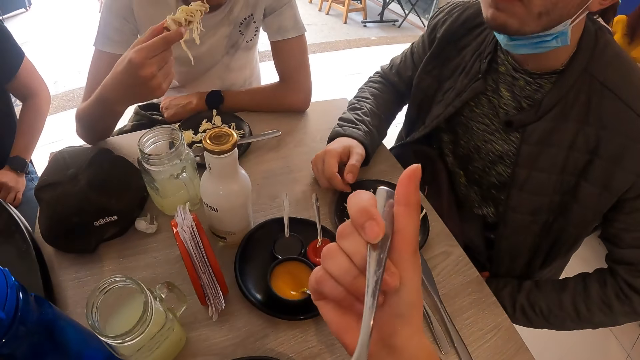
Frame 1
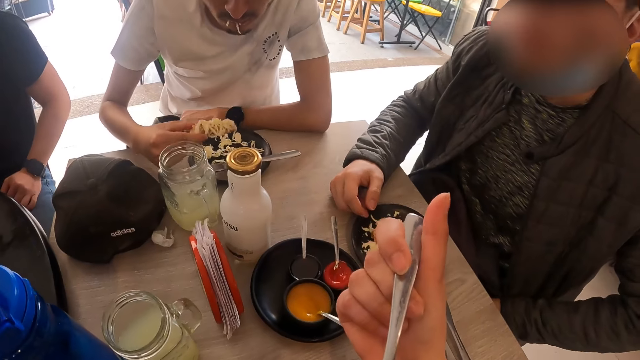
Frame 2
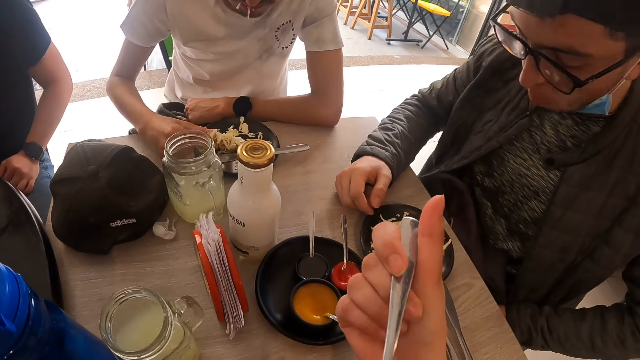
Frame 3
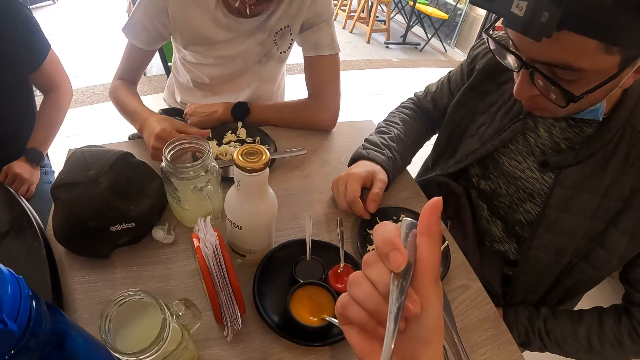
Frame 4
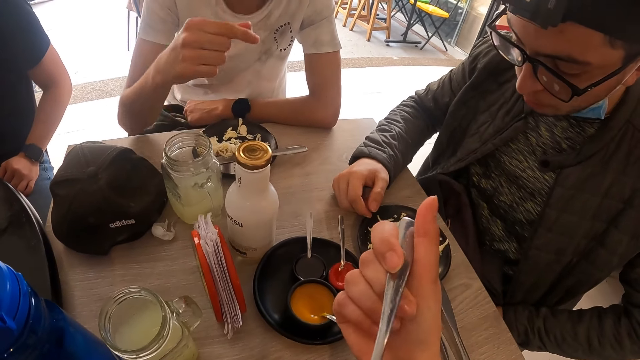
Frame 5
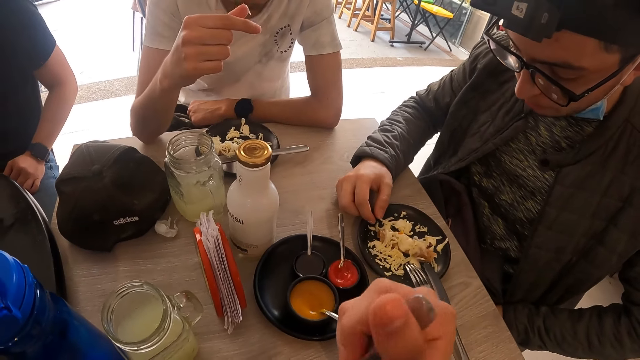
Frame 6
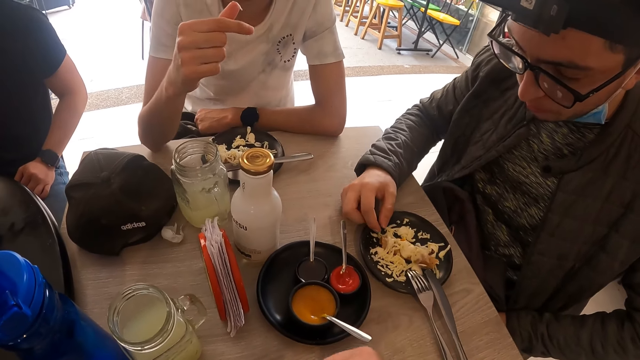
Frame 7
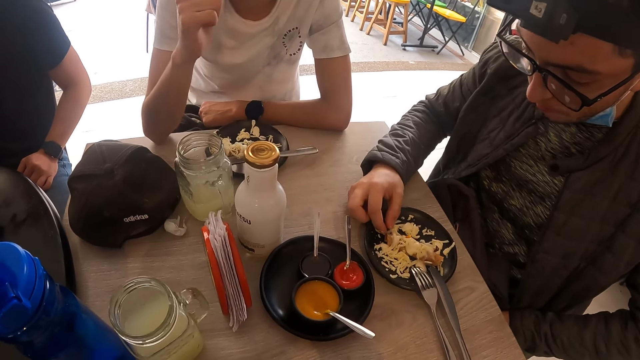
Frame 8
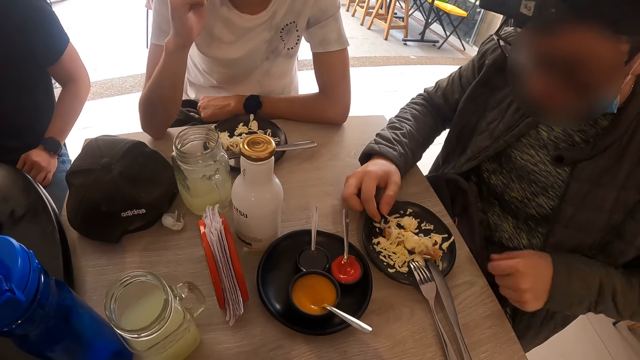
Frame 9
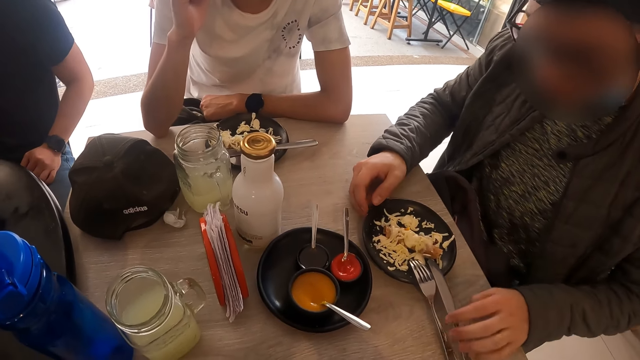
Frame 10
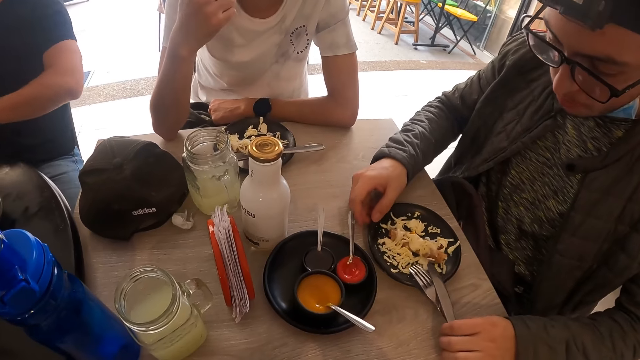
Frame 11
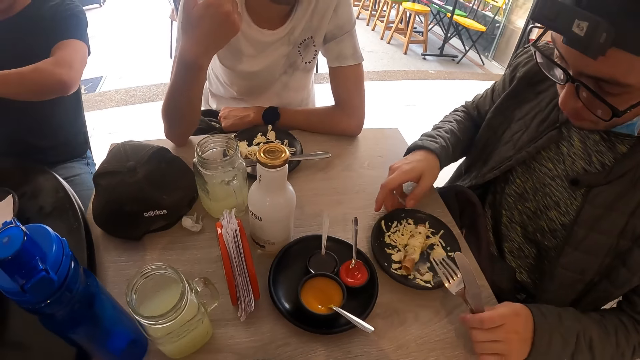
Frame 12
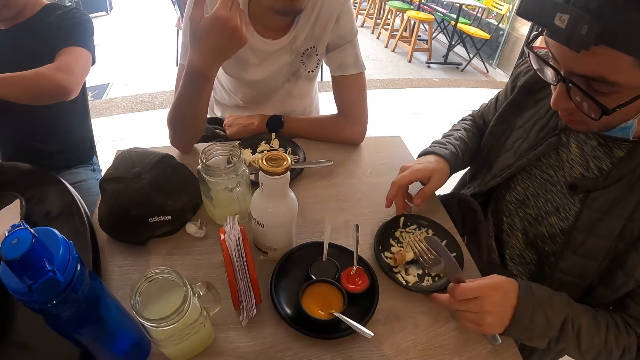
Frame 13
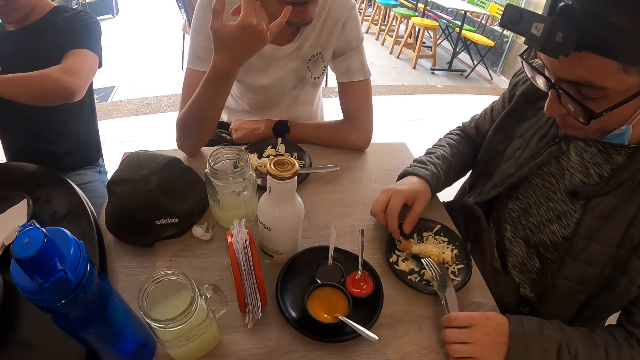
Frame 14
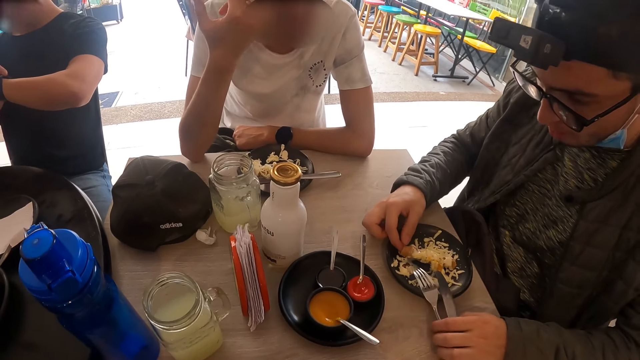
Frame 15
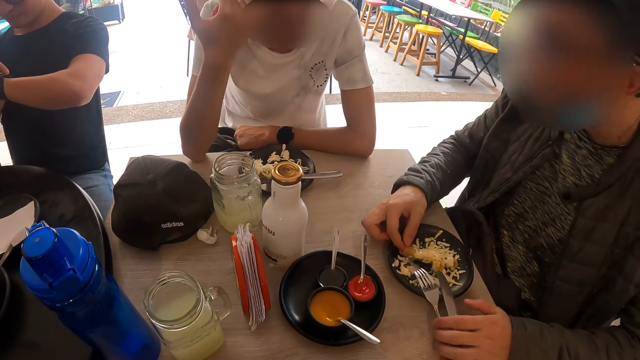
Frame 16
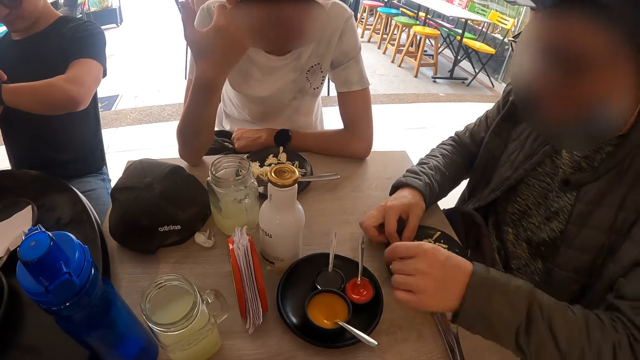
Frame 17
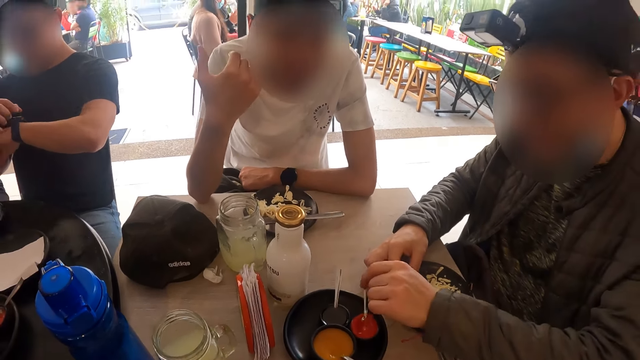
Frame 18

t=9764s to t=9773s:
A man drops the sausage on the plate with his right hand. Another man picks a fork and a knife from the plate with his left hand and adjusts the plate on the table with his right hand. He drops the fork and the knife on the plate with his left hand.

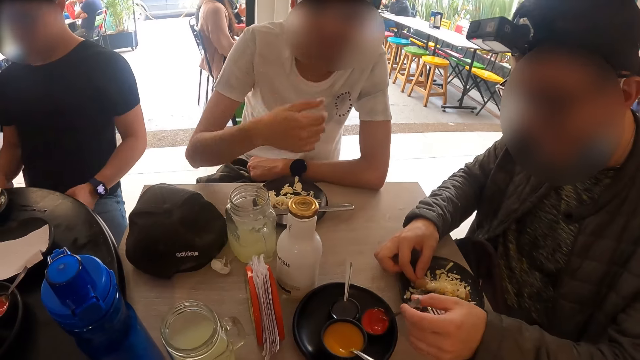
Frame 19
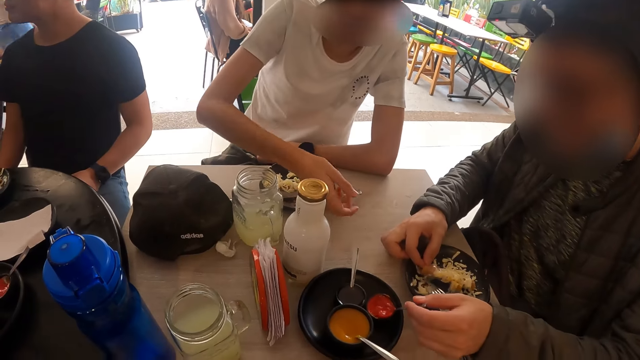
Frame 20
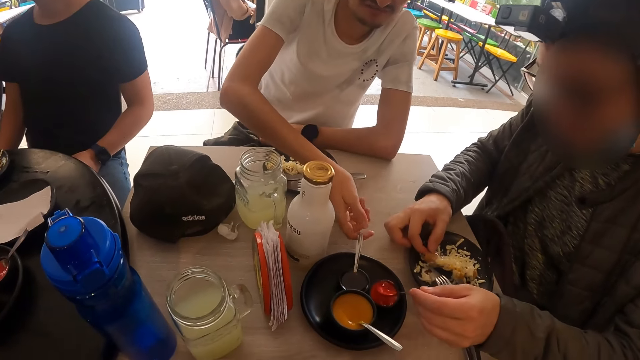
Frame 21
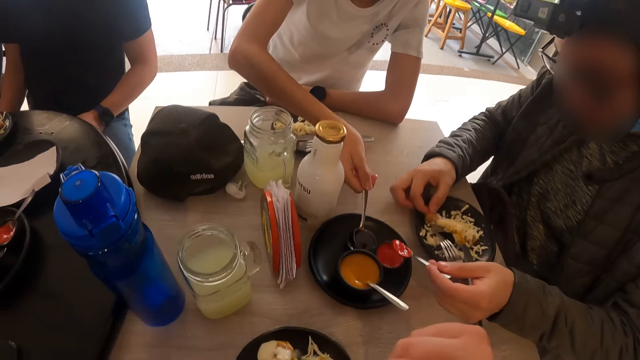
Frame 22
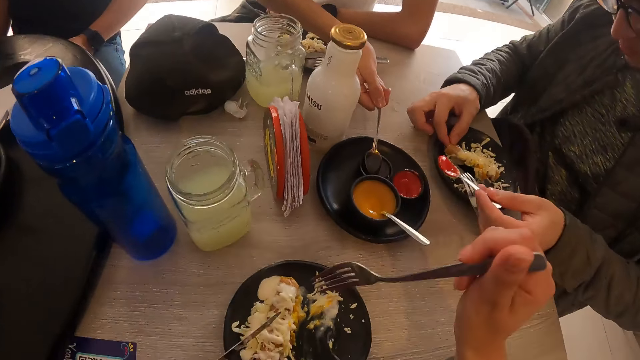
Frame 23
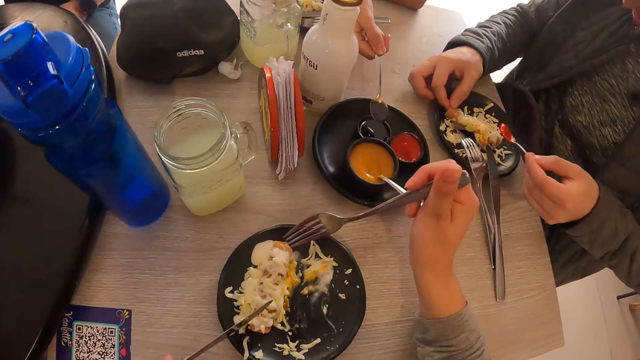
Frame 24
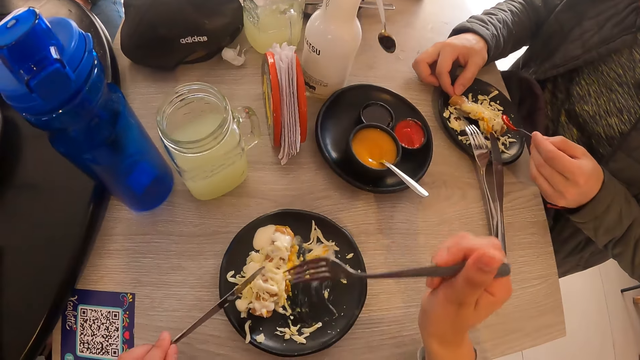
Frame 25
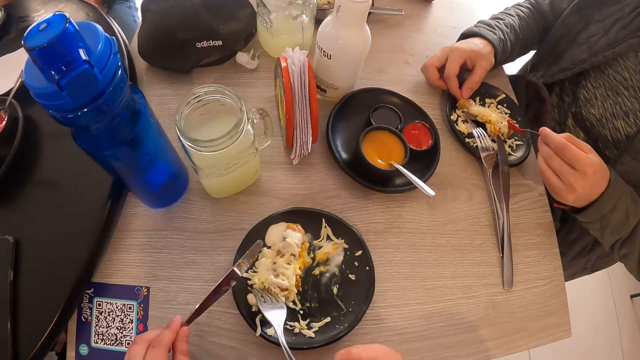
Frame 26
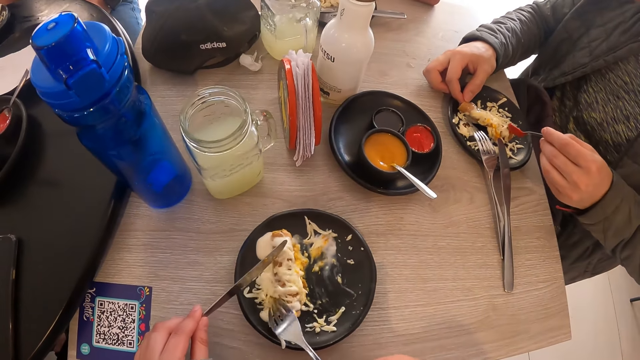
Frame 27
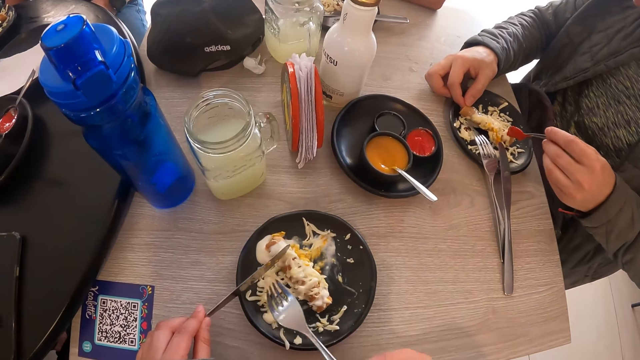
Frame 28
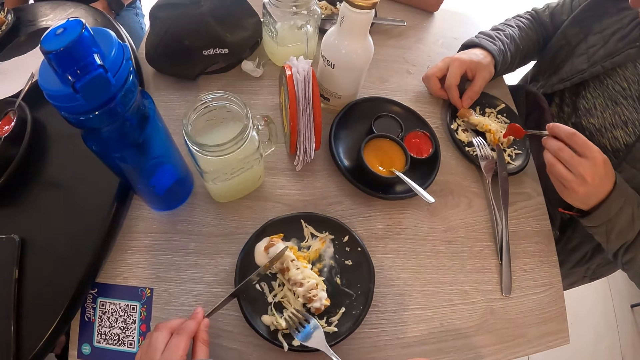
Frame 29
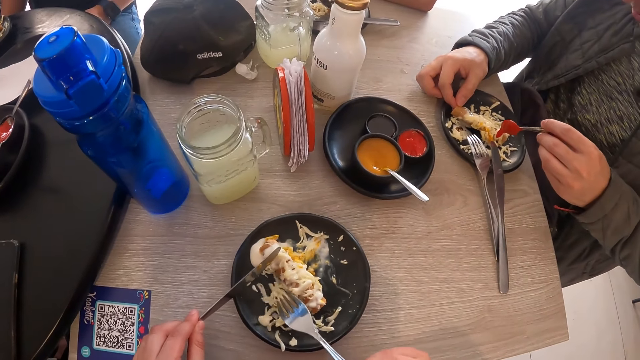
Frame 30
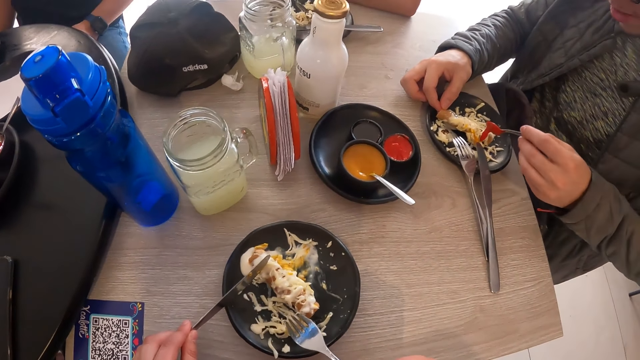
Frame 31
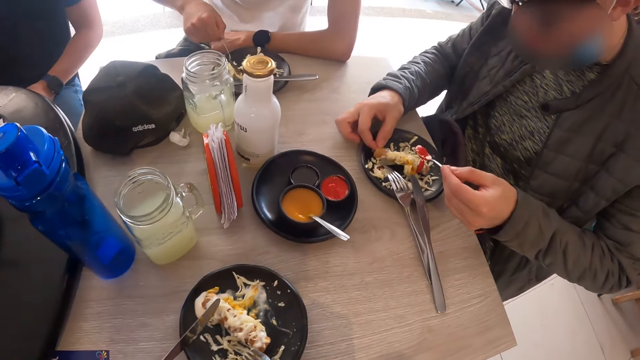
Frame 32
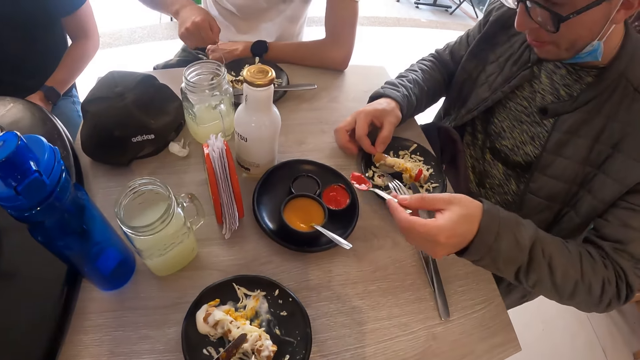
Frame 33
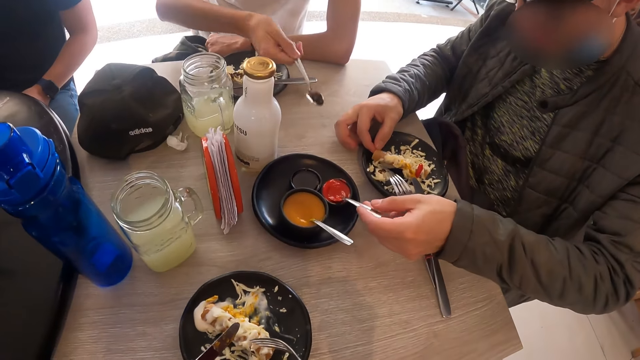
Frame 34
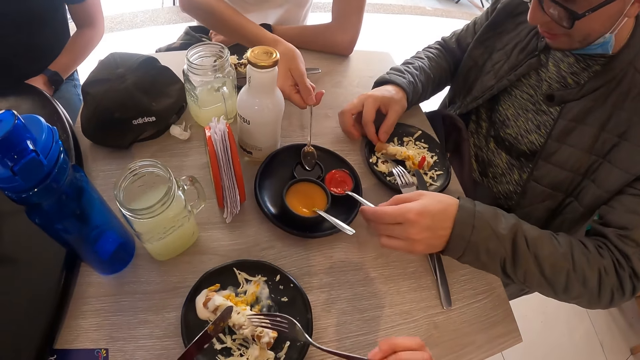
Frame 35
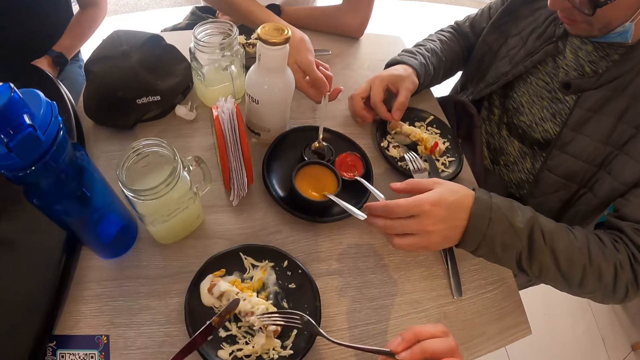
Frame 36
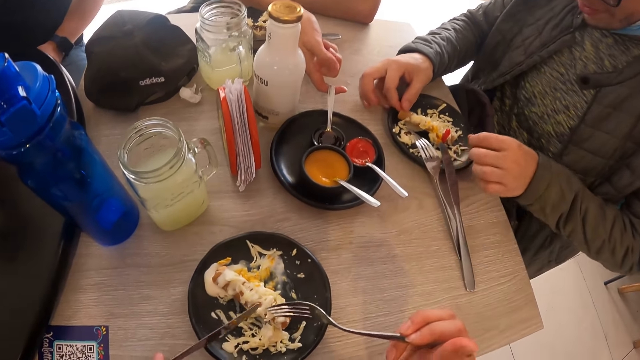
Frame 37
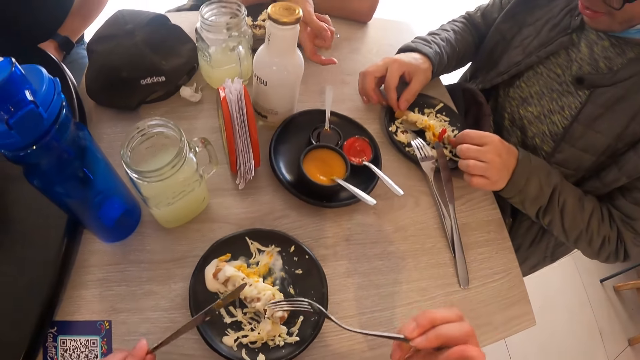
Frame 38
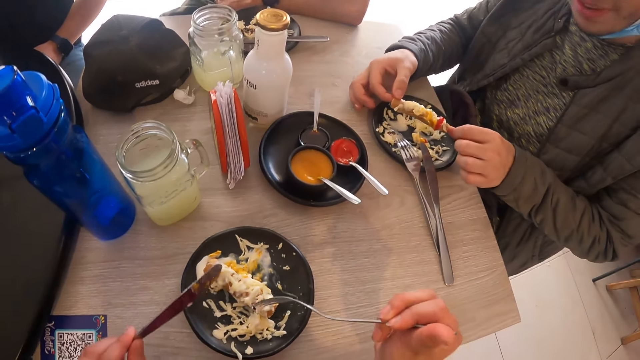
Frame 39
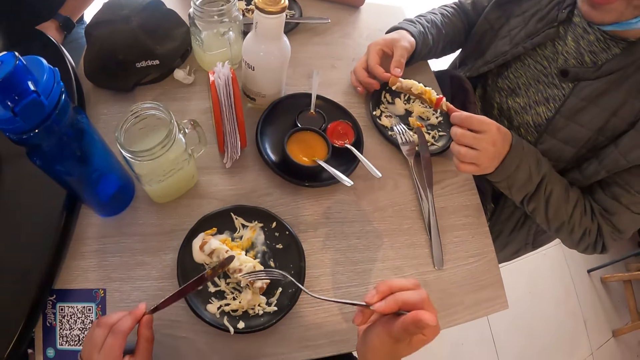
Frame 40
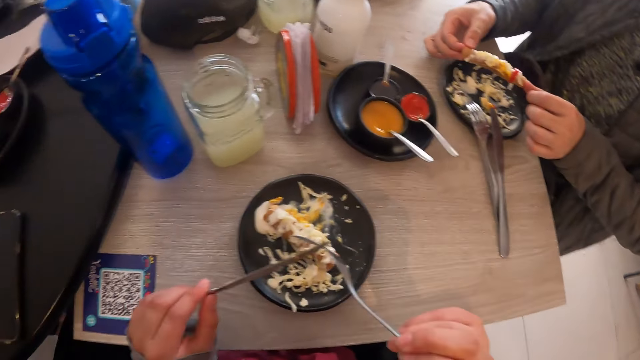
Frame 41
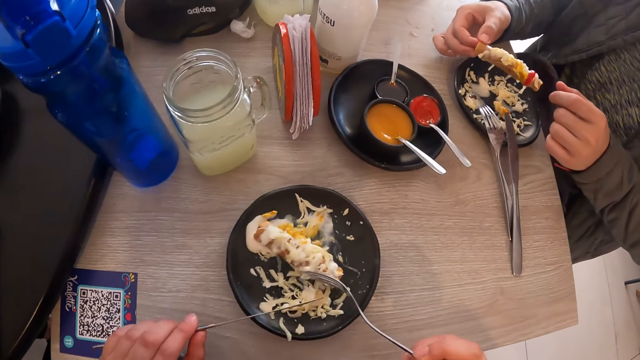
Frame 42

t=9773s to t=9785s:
A man takes some sauce from the sauce plate with the spoon in his left hand. Another man takes some sauce from the sauce plate with a spoon in his left hand. The first man pours the sauce on the plate with the spoon in his left hand. The camera wearer gathers a portion of food in the plate with the fork in his right hand. The other man pours the sauce on the plate with the spoon in his right hand. The first man drops the spoon in the sauce plate with his left hand. The other man drops the spoon in the sauce plate with his right hand. The first man takes a sausage from the plate with both hands.
